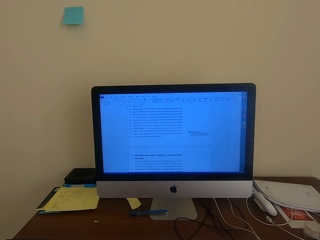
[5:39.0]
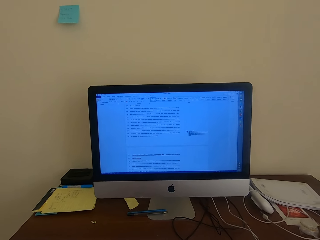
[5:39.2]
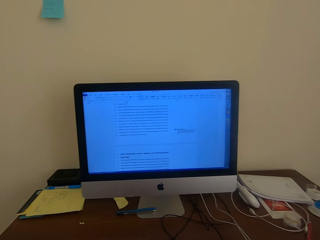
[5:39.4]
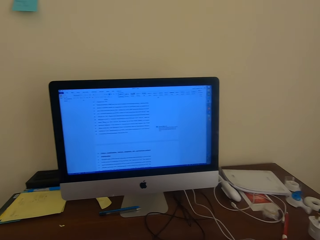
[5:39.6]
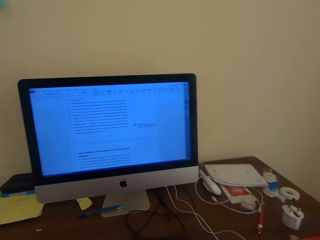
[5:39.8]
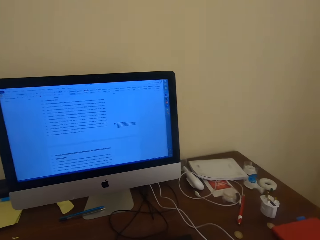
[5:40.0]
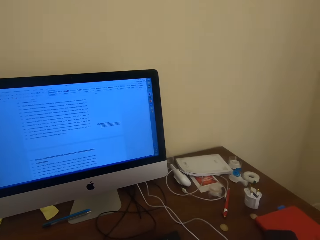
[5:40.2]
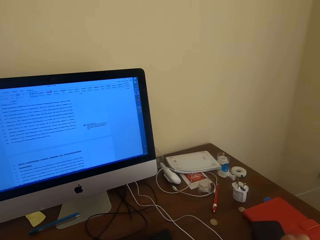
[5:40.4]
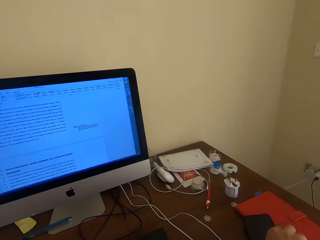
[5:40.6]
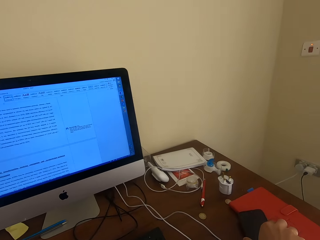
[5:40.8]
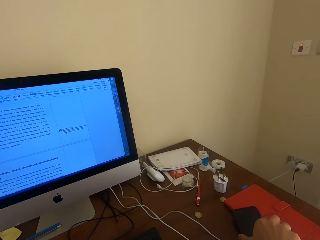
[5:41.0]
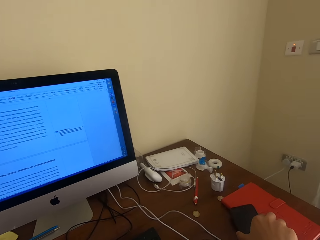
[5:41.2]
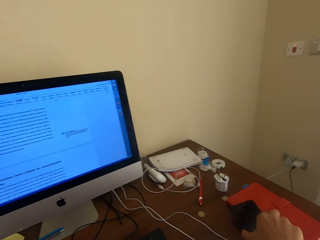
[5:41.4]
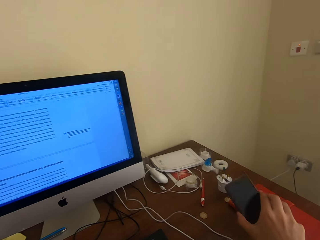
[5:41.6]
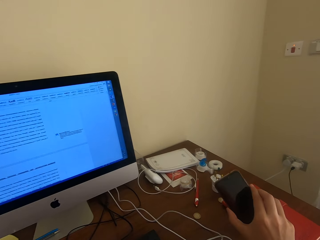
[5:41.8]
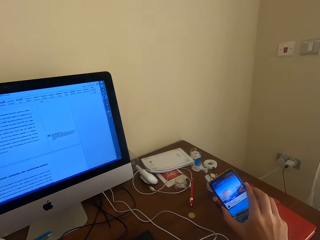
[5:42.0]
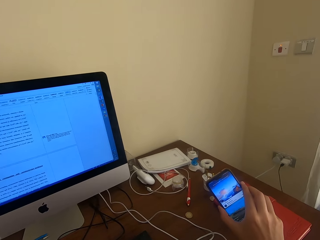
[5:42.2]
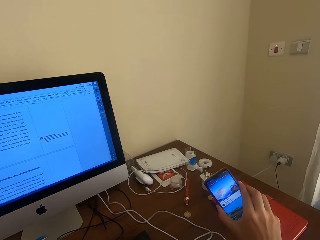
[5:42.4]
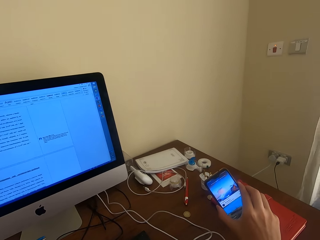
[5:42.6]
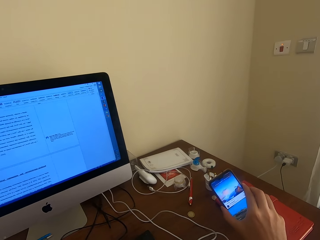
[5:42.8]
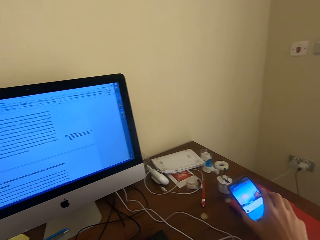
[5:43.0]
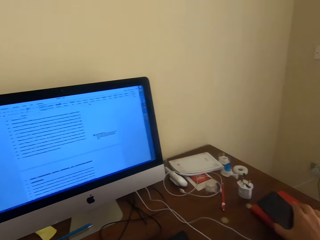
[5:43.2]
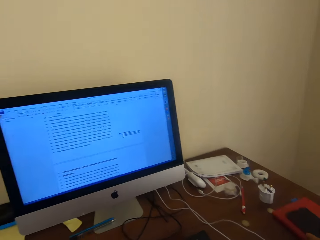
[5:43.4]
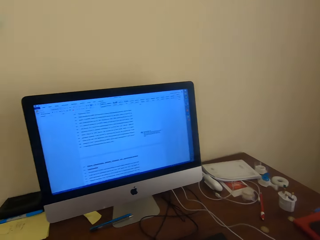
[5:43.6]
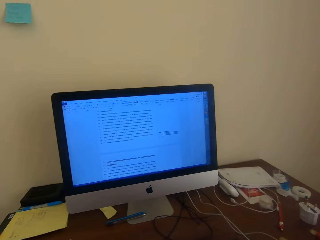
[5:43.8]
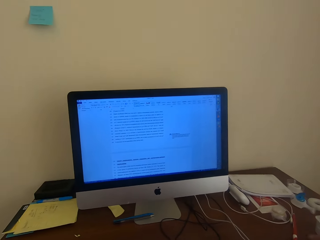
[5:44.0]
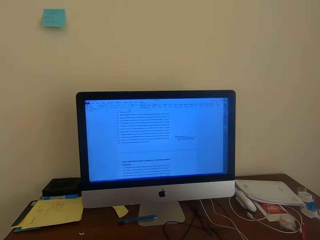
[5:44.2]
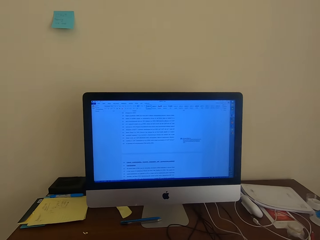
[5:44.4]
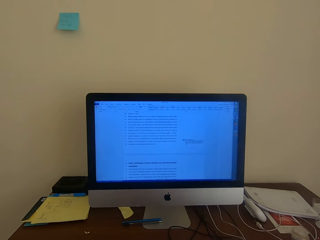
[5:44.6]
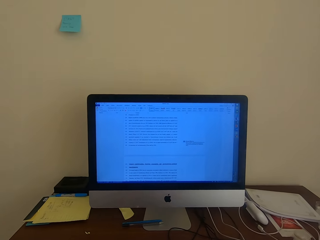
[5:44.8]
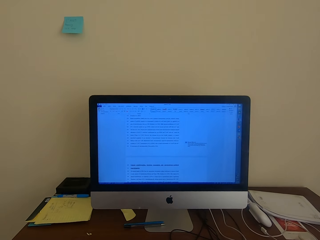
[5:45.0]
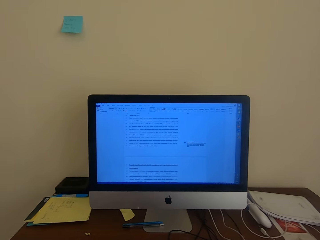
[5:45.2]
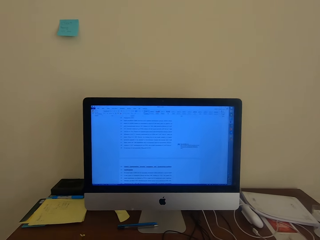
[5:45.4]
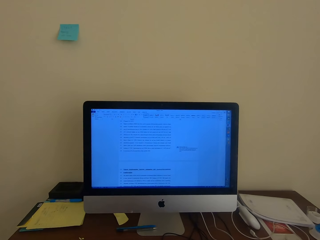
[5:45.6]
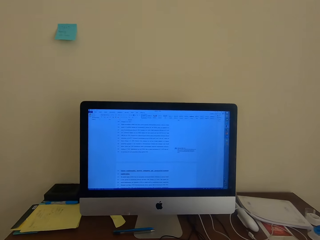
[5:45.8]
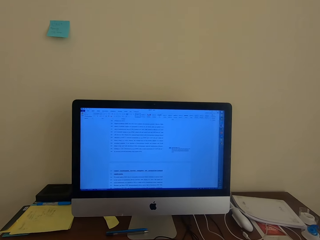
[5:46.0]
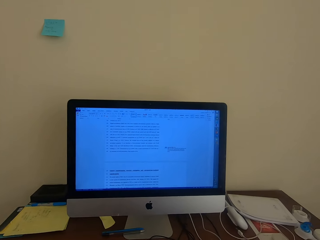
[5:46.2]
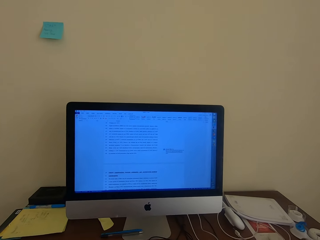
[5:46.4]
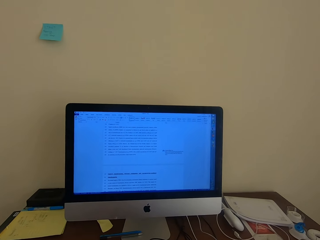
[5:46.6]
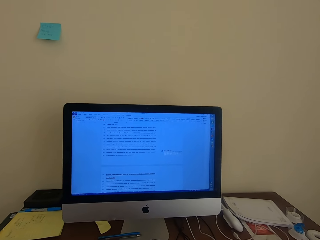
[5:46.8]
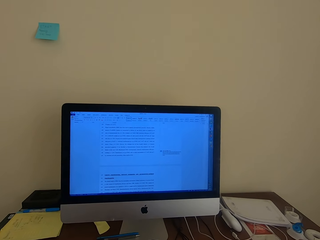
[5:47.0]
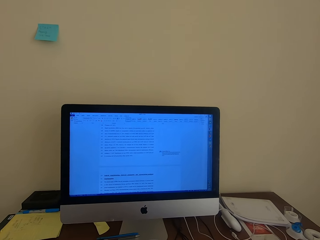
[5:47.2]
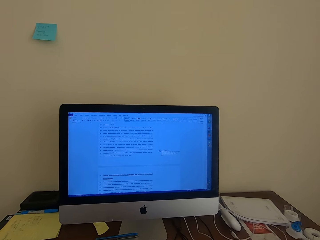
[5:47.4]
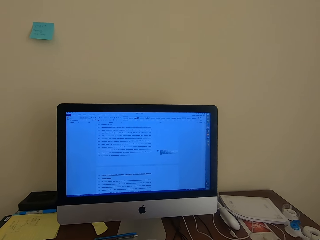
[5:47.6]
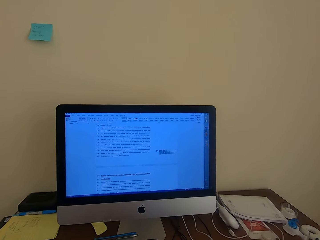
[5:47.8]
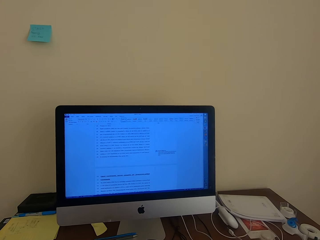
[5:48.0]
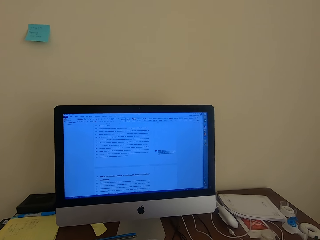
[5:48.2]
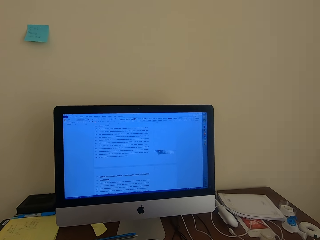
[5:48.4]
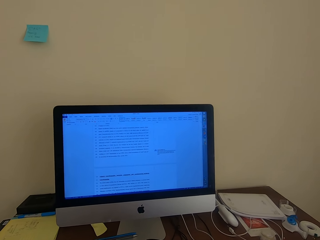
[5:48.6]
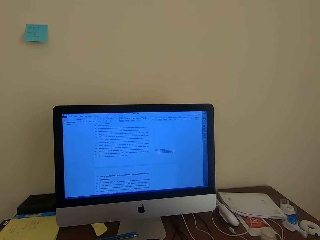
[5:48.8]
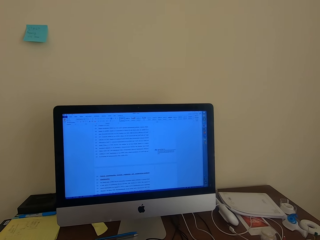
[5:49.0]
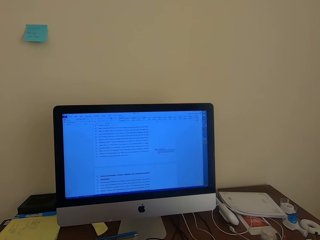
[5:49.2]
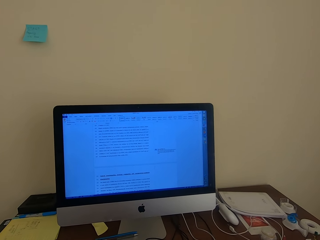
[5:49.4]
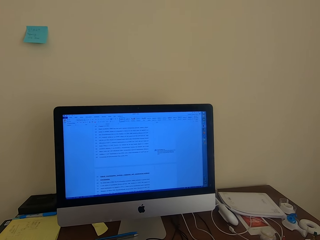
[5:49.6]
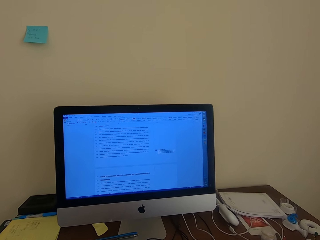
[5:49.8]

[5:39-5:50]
The camera wearer looks on the other side. They pick up a cellphone. They look at the cellphone. They put the cellphone on the table. They look at the desktop screen.

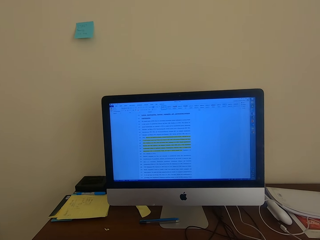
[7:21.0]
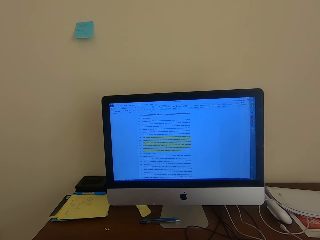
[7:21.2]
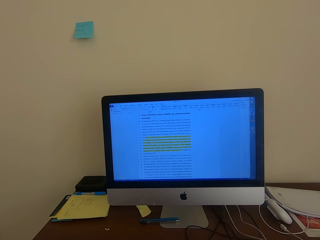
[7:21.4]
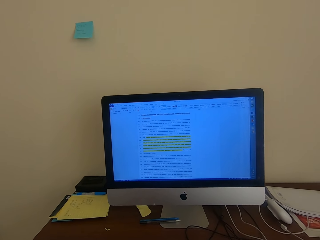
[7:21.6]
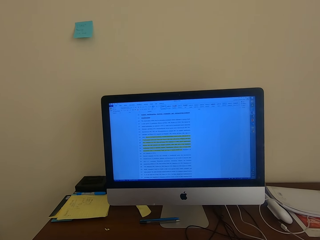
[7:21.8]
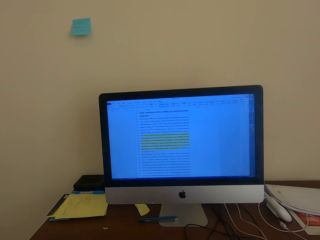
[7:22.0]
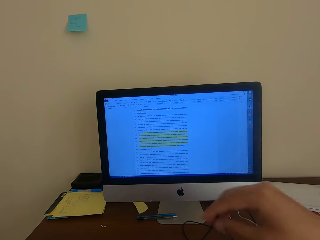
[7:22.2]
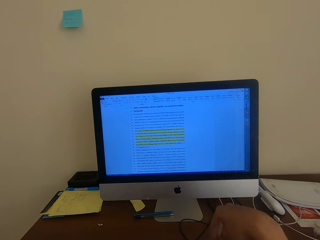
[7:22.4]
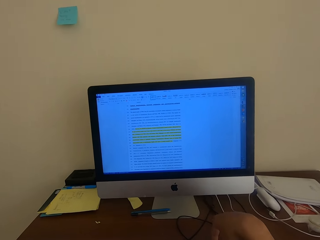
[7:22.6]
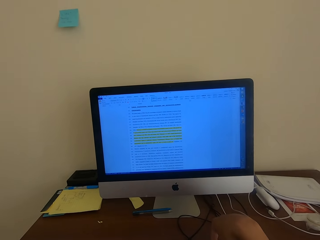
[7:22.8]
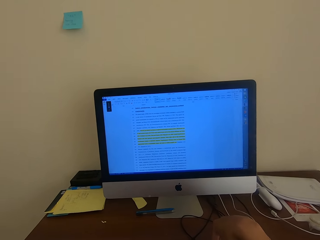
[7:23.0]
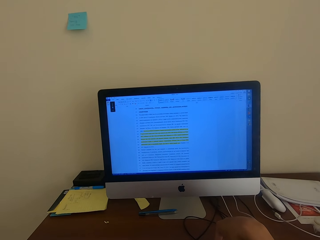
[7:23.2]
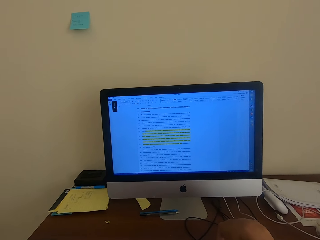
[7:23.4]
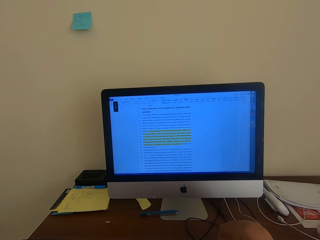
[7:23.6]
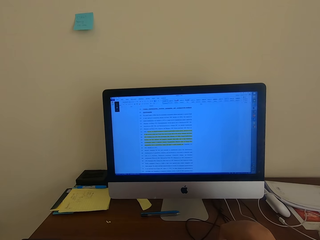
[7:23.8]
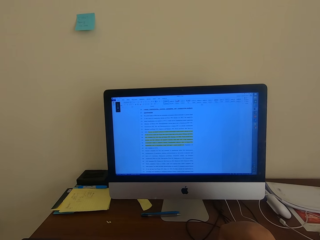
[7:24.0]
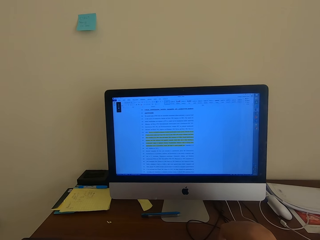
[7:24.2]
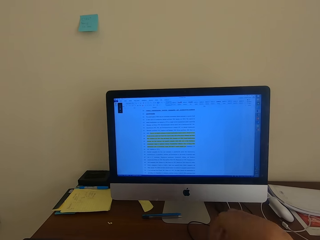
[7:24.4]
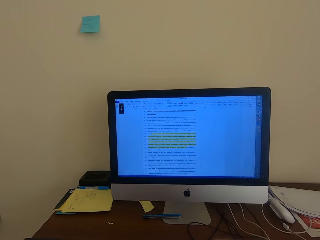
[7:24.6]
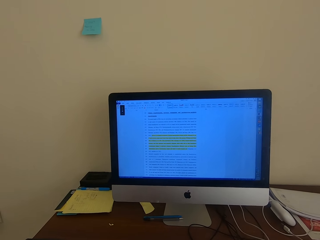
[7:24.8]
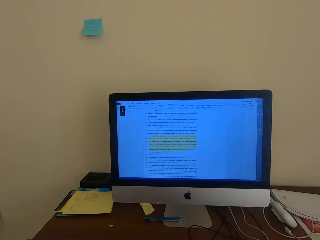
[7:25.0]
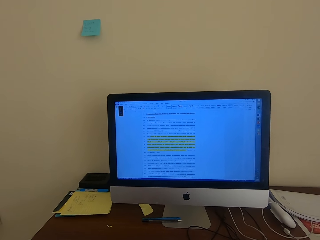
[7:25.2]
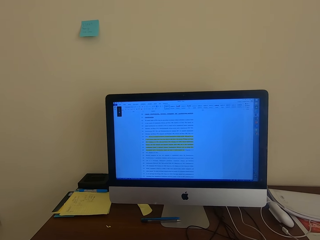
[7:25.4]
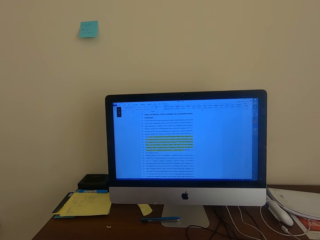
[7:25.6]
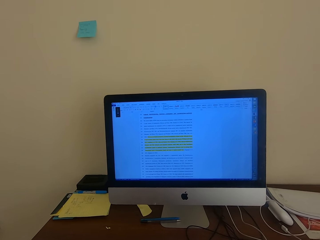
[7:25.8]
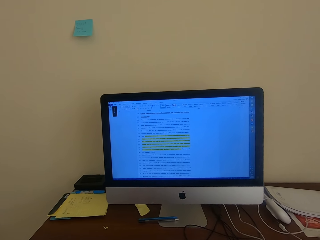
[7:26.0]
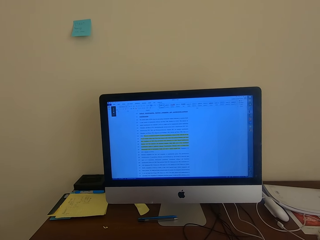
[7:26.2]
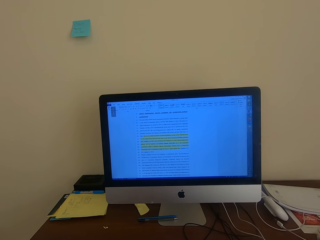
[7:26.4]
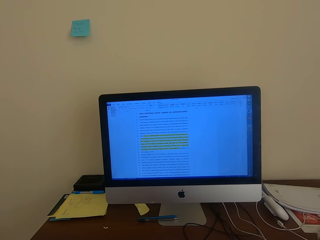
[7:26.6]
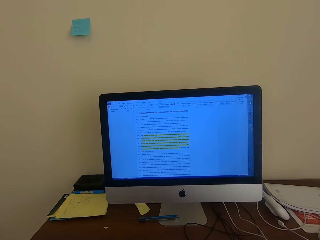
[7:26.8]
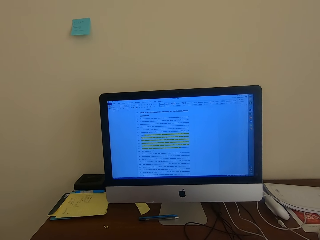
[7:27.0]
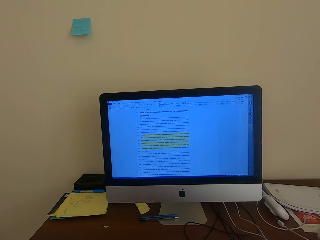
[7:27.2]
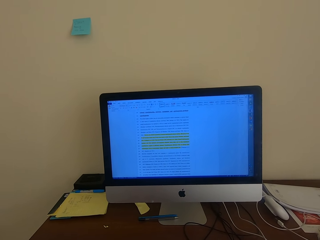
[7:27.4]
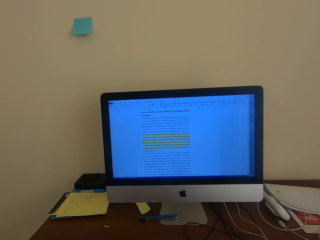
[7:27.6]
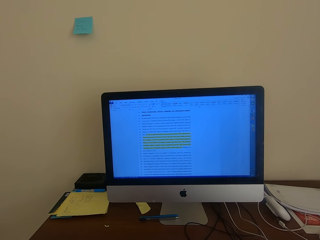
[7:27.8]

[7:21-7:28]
The camera wearer moves his hand on the table.

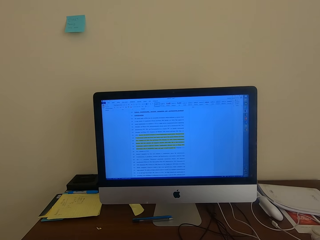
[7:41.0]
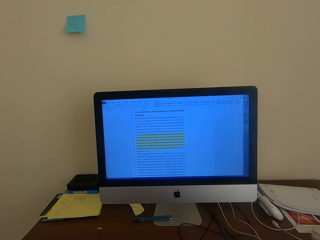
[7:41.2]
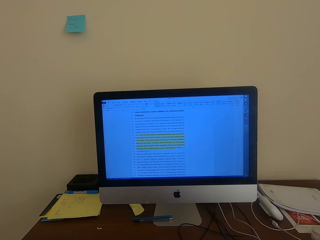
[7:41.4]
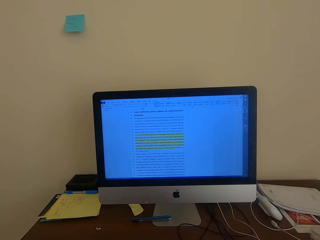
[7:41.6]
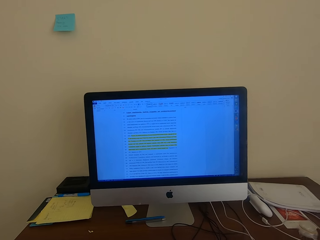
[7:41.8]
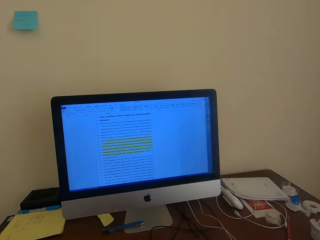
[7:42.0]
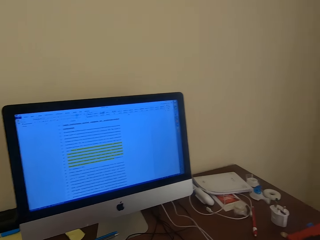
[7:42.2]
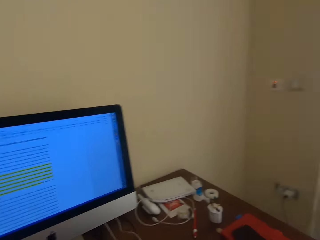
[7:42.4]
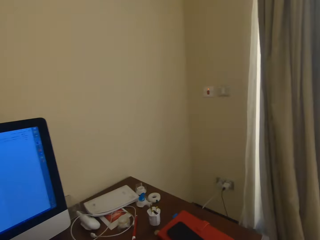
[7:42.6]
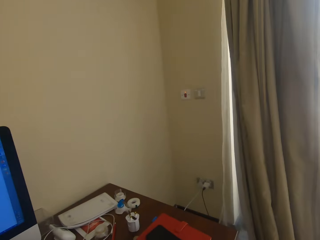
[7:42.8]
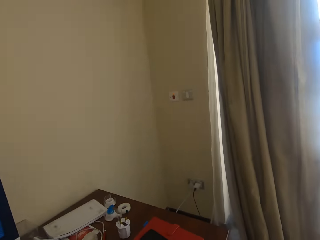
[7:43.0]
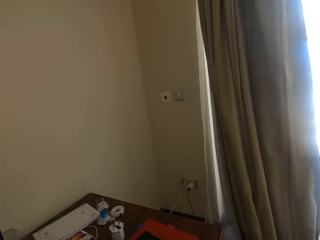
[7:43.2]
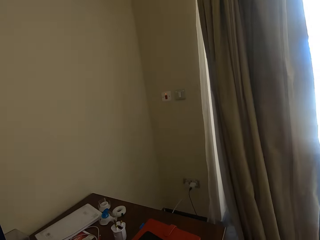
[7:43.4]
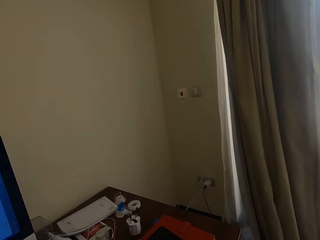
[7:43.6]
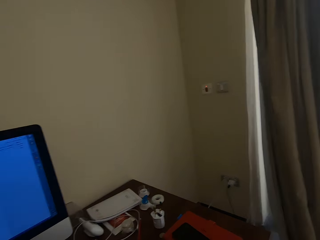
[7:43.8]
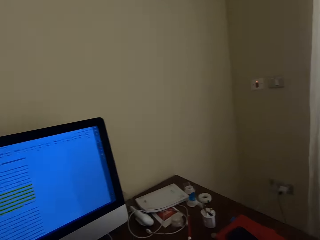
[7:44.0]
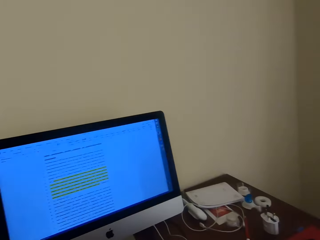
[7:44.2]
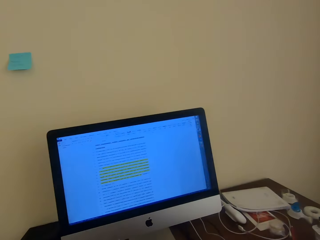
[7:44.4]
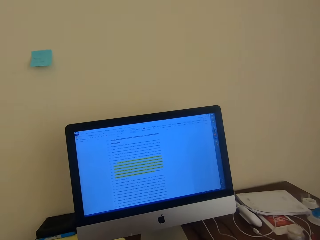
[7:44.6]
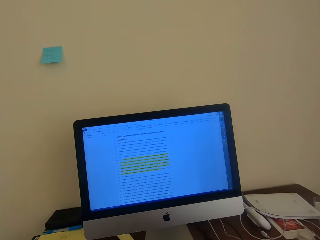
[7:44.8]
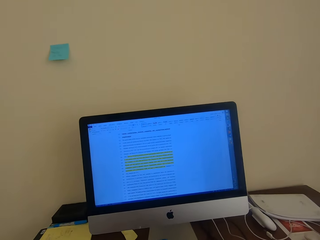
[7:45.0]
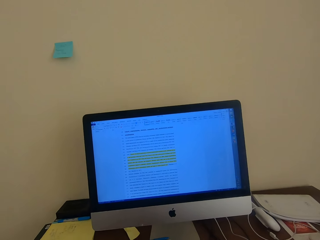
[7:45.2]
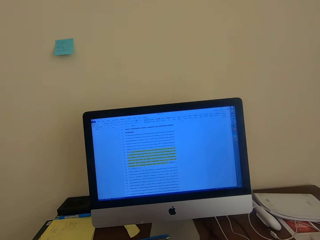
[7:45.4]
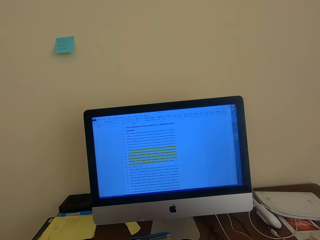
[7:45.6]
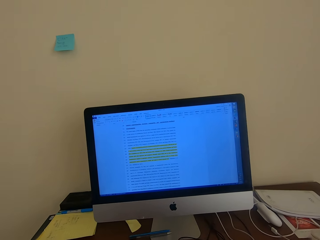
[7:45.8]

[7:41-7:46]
The camera wearer looks at the curtain.
